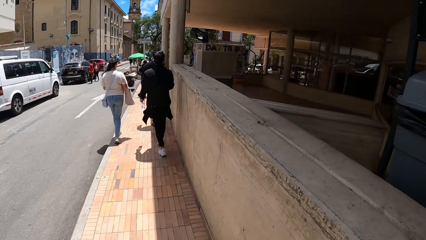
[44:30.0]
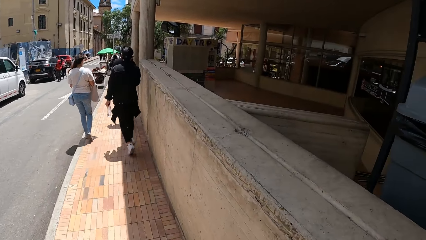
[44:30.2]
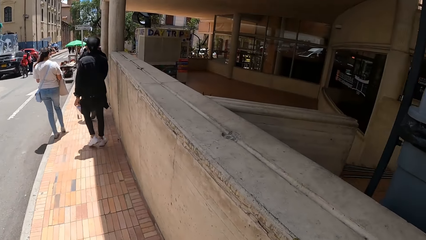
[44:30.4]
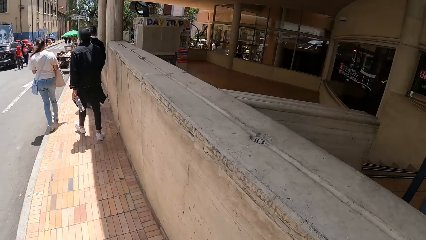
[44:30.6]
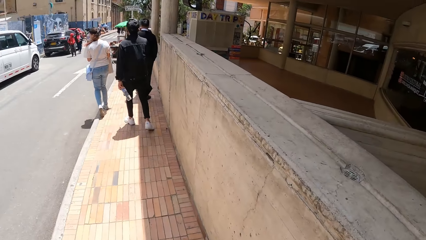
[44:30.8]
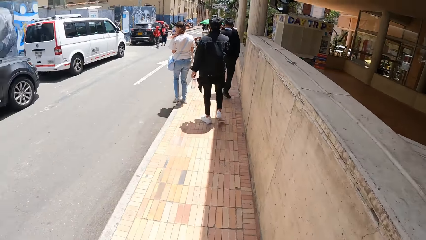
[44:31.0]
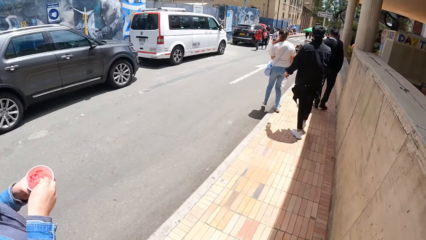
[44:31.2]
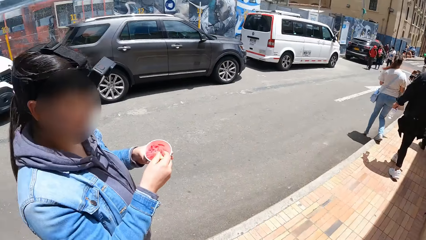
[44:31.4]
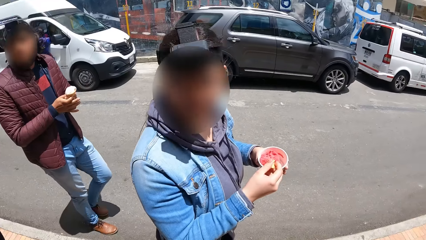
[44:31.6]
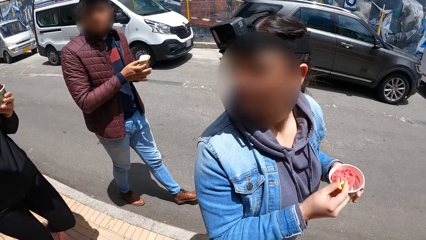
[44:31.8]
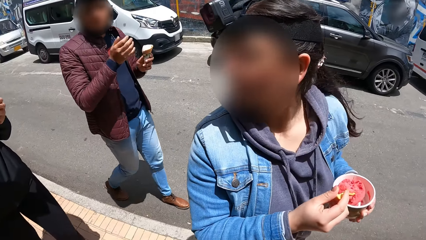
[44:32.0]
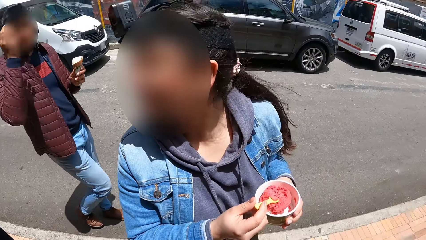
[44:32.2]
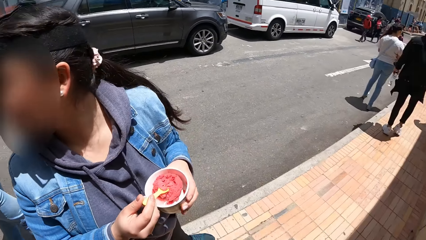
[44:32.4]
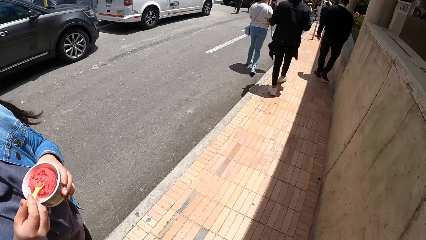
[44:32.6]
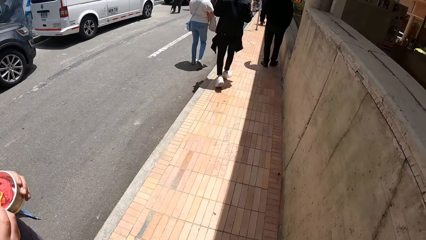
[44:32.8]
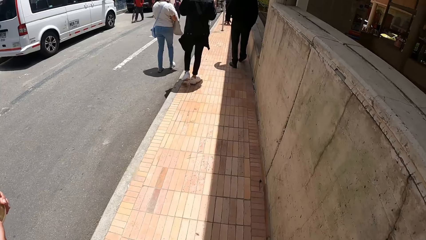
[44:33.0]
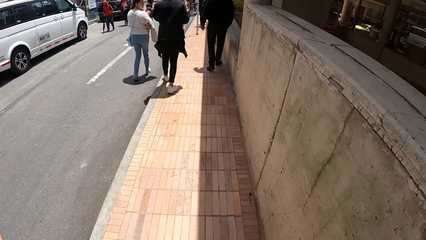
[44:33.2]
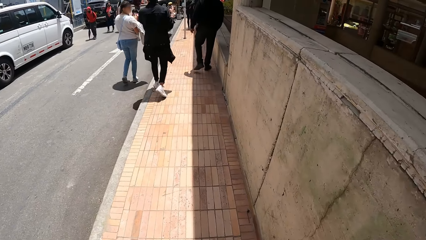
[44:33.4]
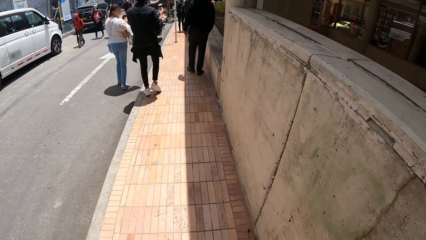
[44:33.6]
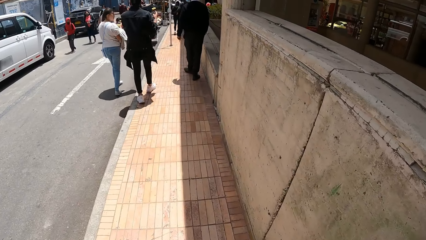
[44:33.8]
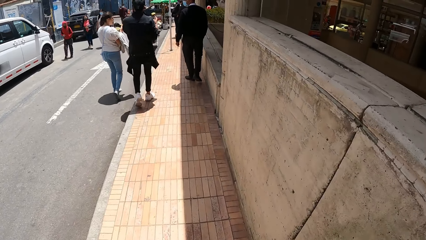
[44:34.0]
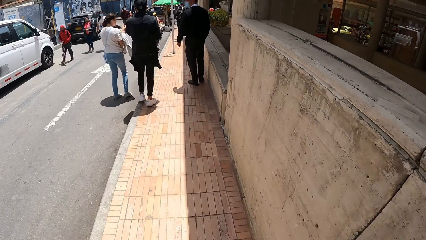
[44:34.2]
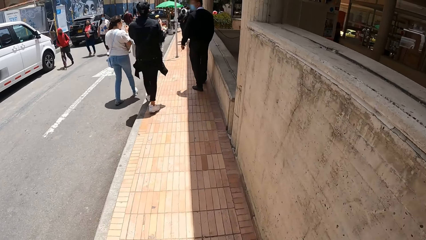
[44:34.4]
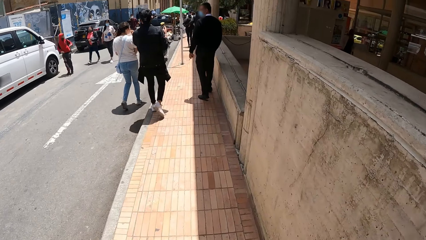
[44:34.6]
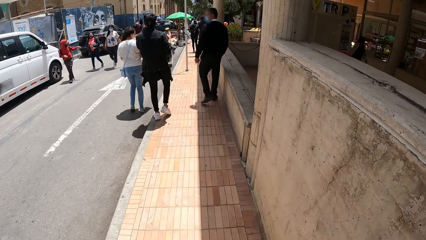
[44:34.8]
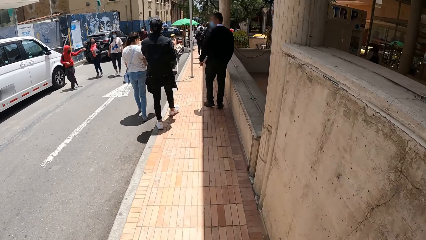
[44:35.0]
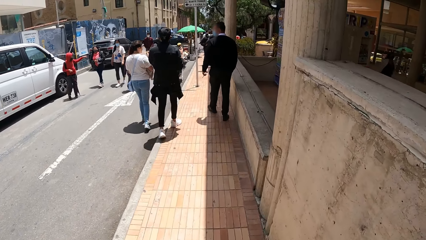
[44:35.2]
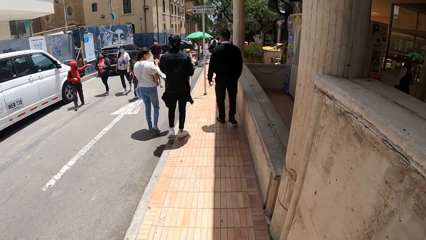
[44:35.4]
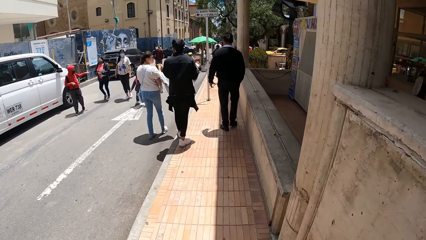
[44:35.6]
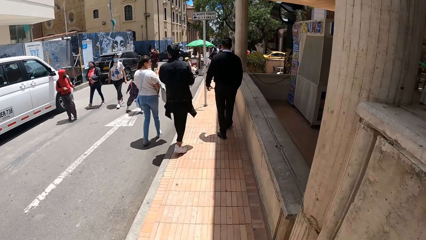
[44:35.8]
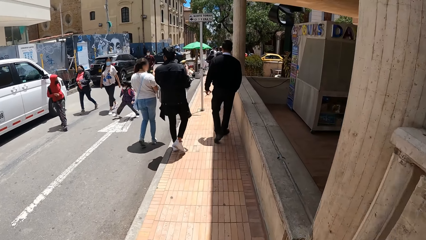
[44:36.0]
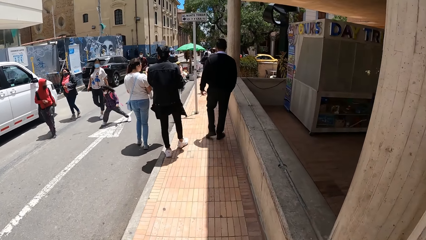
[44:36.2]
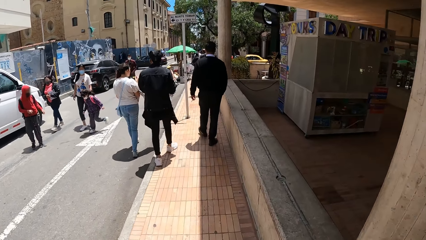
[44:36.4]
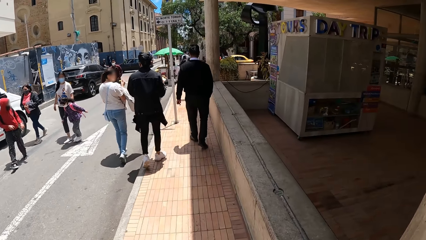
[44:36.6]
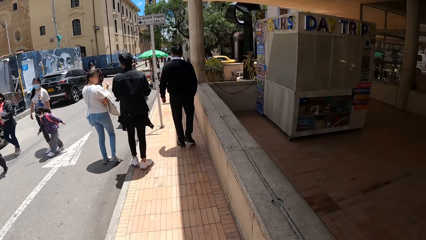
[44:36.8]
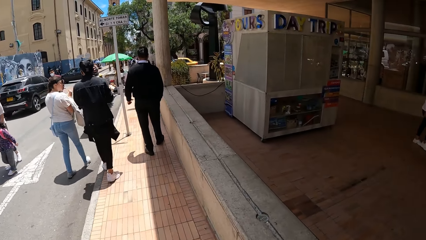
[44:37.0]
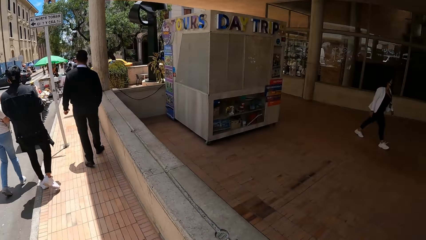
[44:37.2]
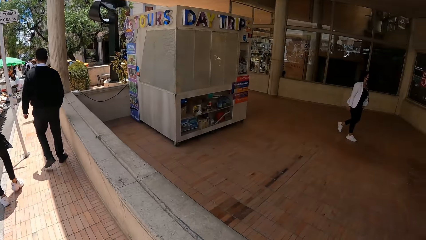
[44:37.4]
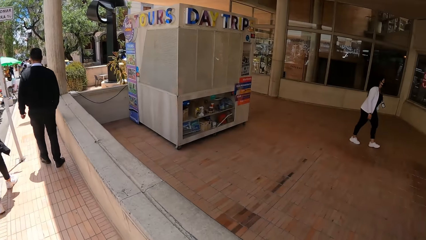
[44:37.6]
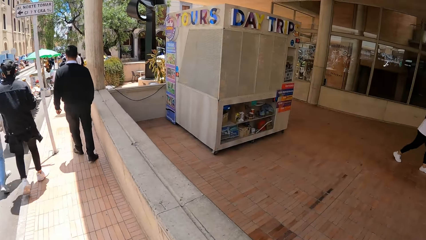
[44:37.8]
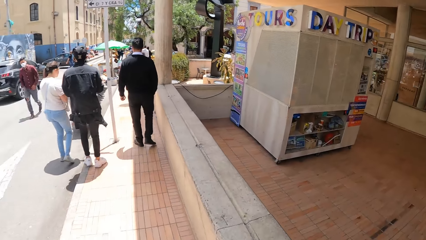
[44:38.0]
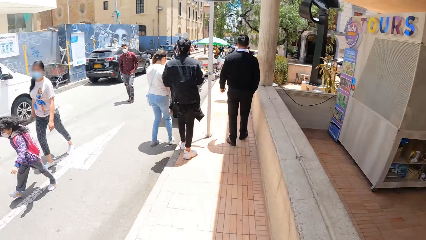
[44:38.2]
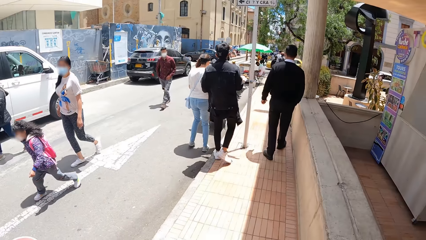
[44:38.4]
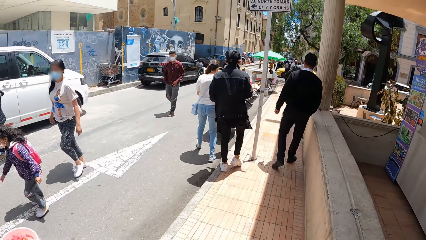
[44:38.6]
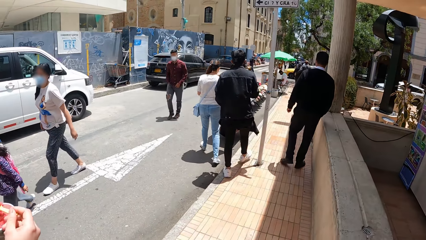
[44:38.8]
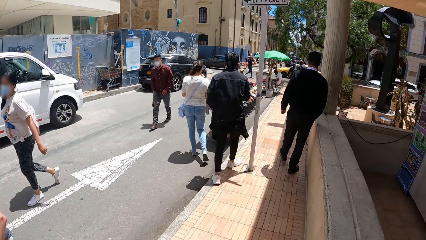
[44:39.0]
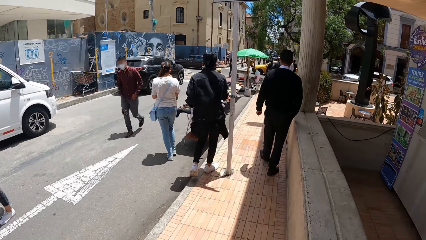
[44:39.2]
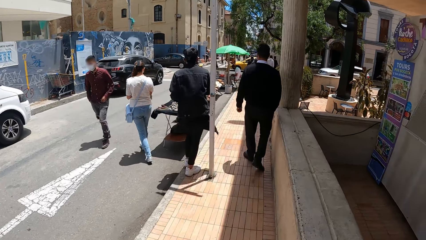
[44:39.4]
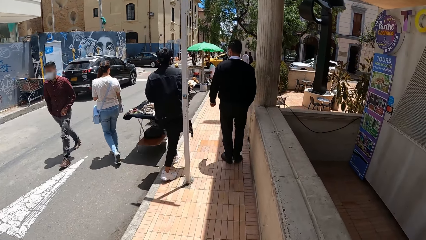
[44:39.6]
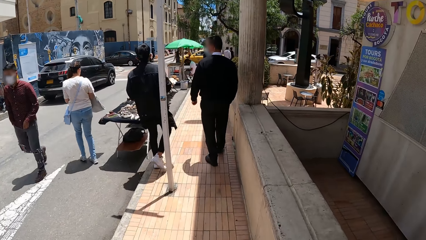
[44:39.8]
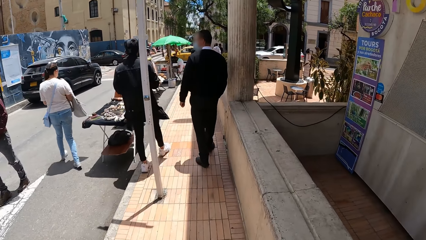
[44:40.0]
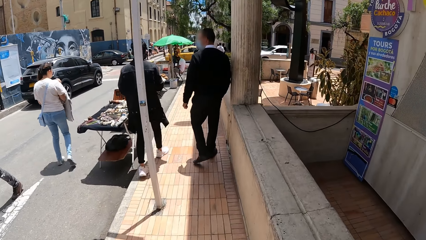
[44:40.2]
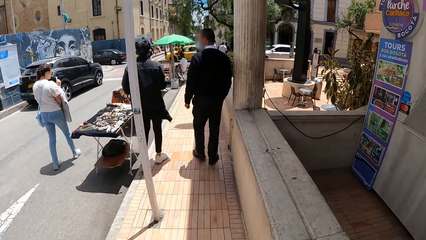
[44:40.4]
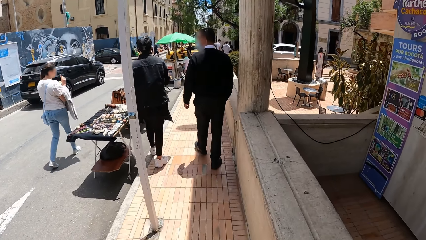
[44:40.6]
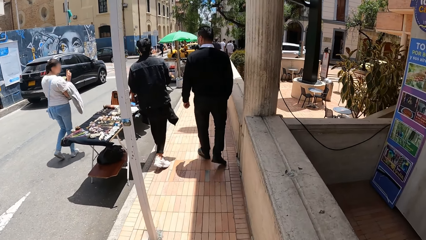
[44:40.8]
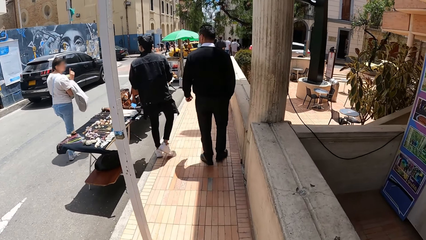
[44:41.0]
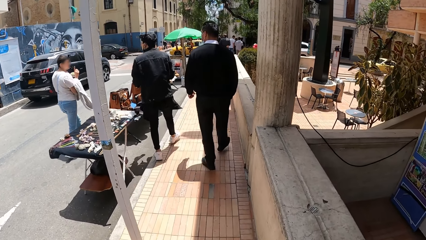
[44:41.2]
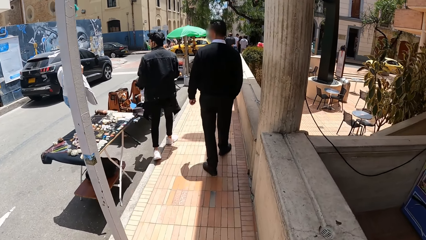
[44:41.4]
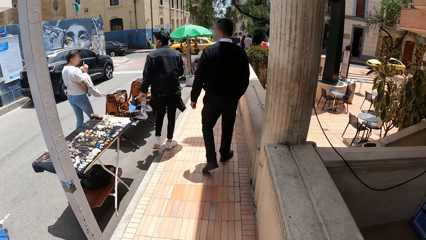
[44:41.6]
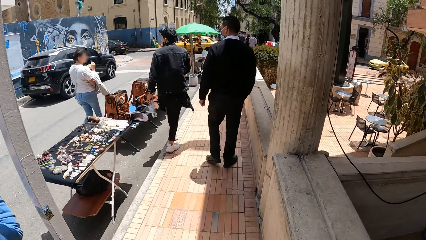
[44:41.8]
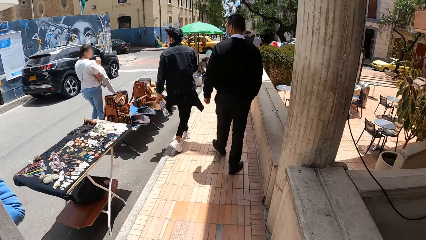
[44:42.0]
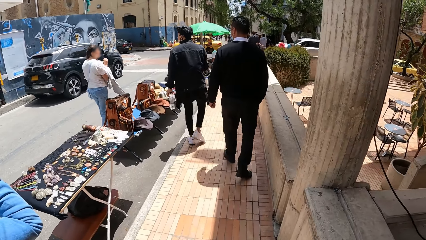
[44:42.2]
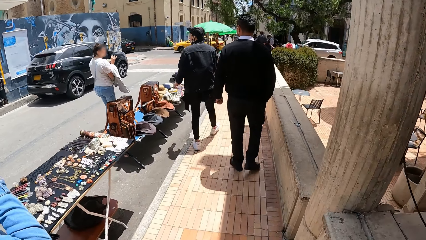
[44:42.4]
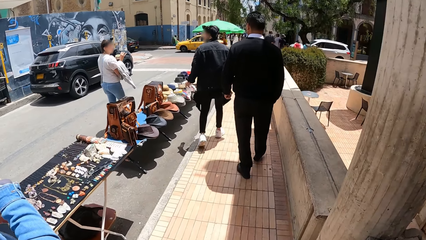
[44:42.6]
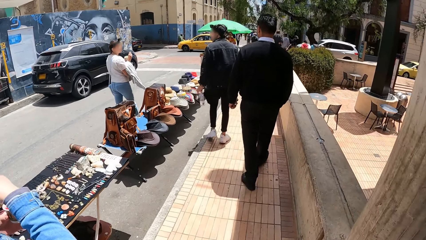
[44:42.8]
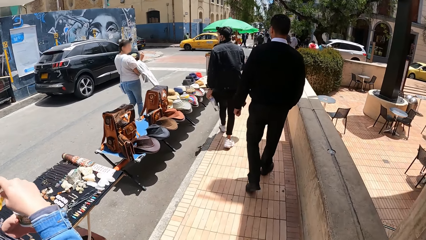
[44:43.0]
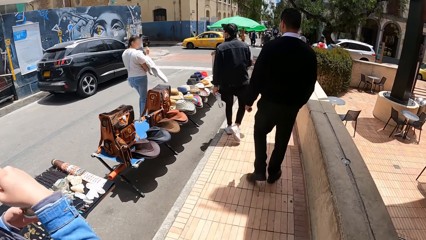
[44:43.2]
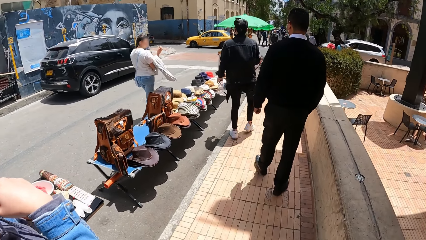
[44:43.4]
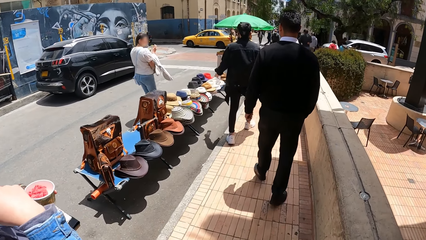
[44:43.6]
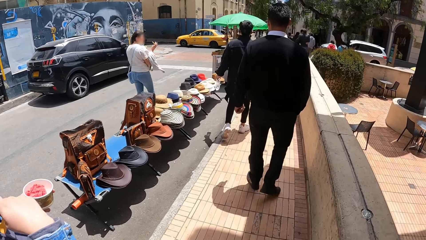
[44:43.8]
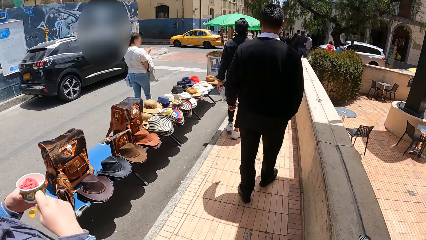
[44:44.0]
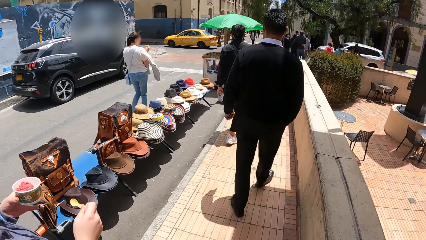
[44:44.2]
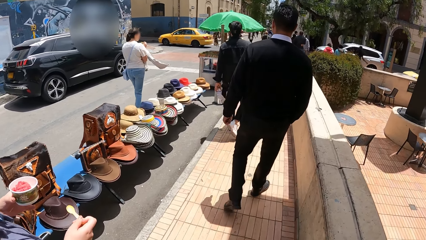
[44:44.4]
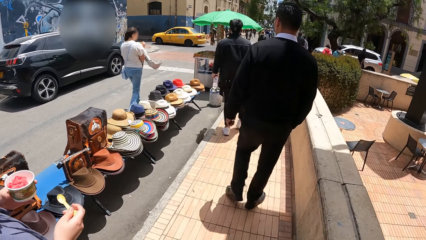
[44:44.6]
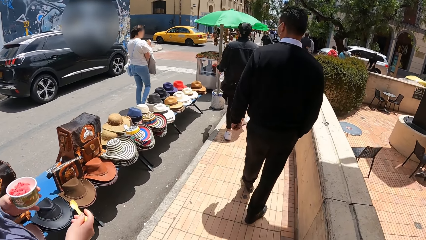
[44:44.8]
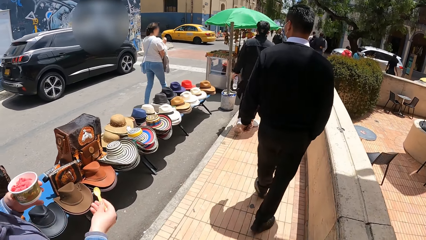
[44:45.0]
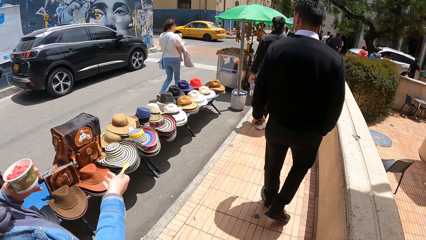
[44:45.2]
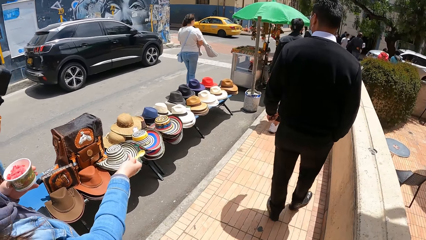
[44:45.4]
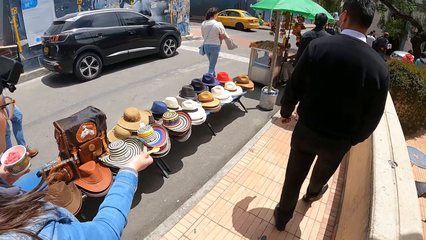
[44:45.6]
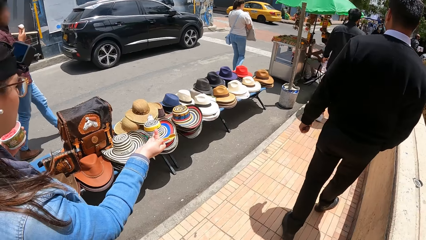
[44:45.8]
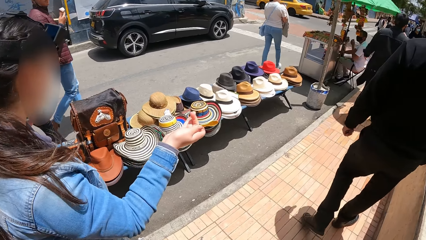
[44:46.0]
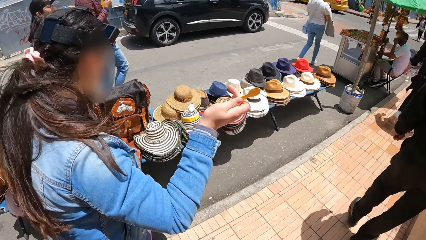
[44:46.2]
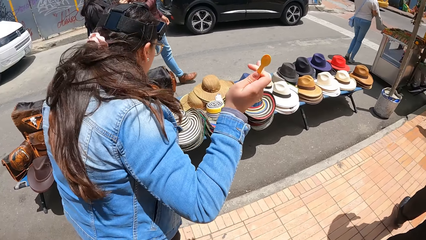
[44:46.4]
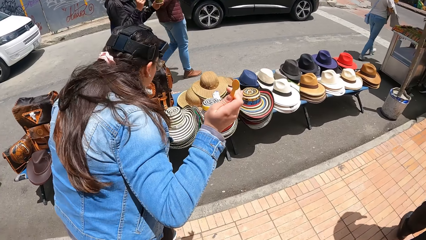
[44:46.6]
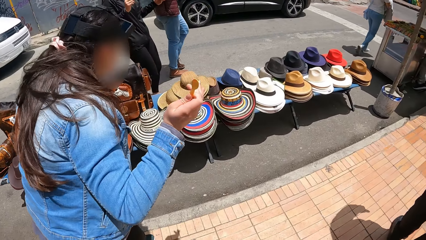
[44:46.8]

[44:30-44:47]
A person and another person walk along the streets. The camera wearer walks along the walkway with the group of people. A third person walks along the streets with the other people and the camera wearer. A fourth person looks around and scoops ice cream. The first person gestures. The fourth person eats the ice cream. The camera wearer walks along the streets with the group of people.
